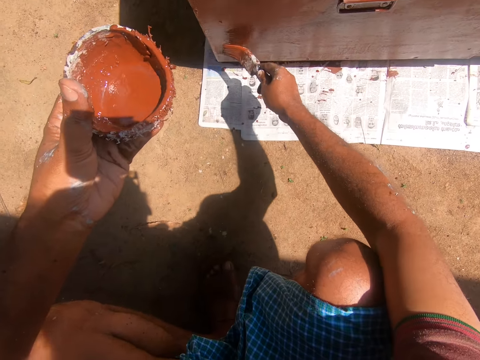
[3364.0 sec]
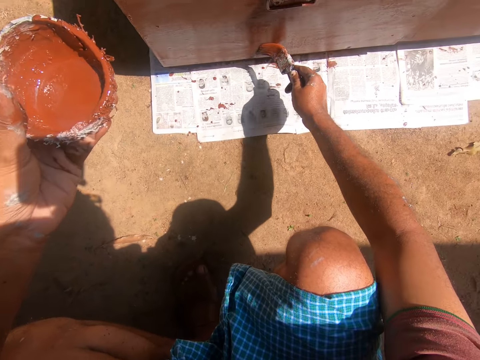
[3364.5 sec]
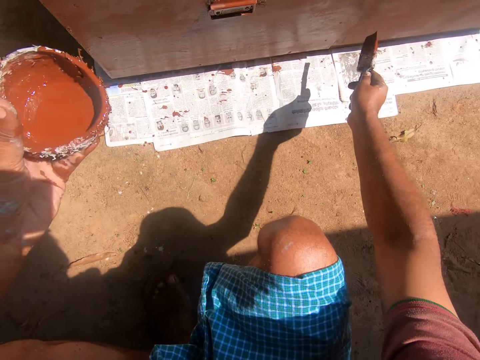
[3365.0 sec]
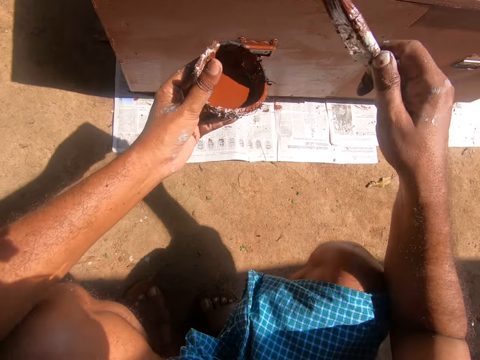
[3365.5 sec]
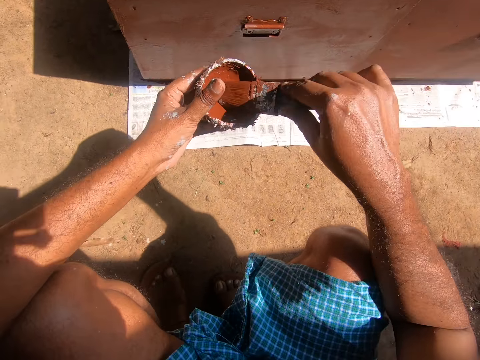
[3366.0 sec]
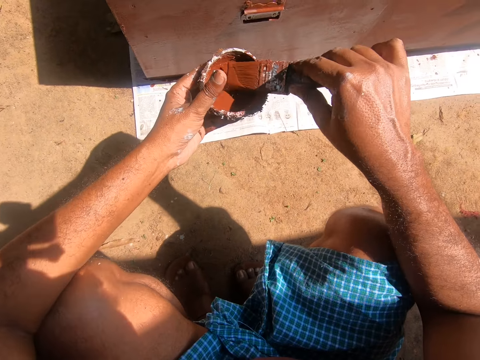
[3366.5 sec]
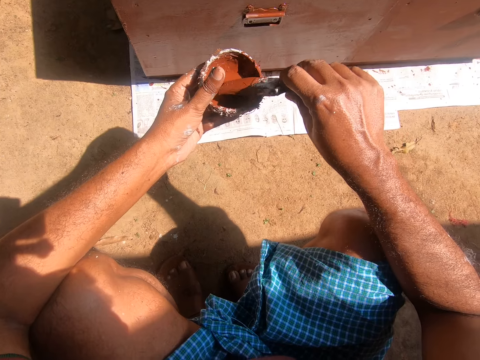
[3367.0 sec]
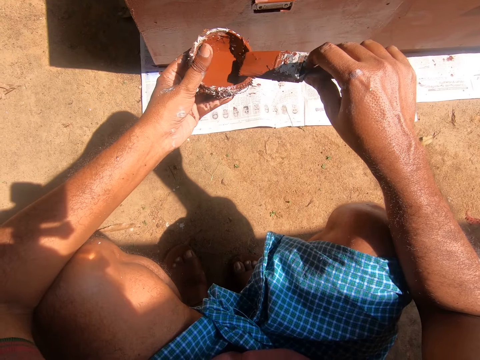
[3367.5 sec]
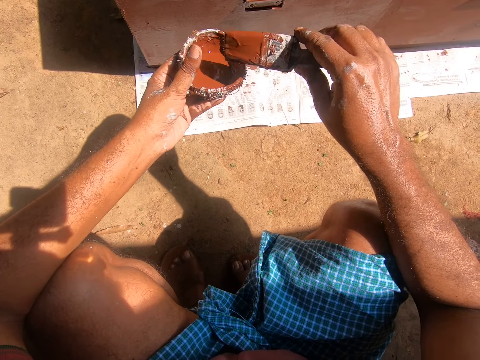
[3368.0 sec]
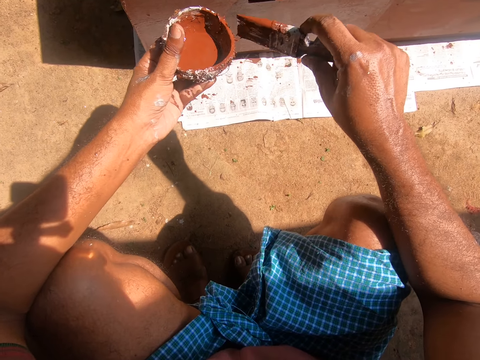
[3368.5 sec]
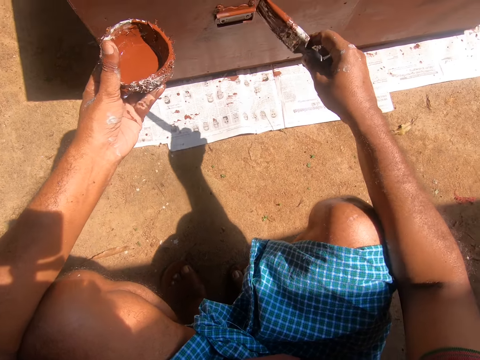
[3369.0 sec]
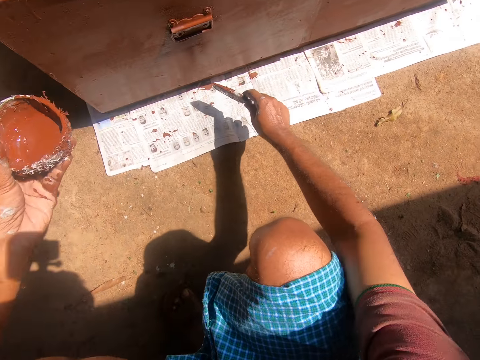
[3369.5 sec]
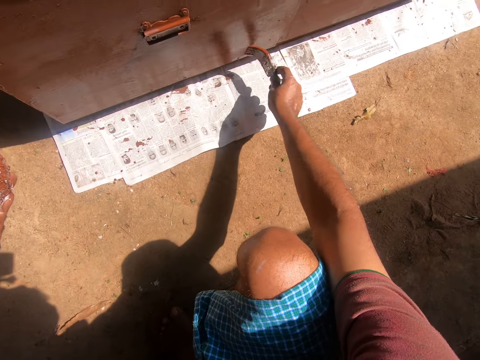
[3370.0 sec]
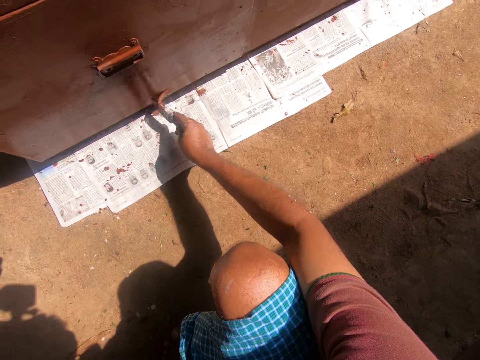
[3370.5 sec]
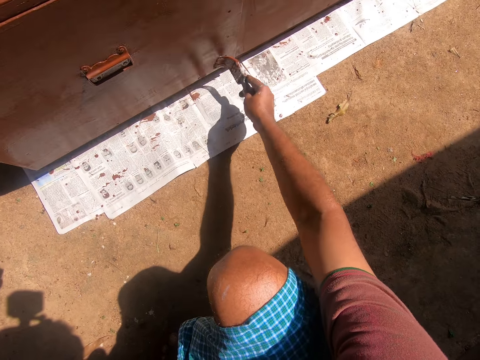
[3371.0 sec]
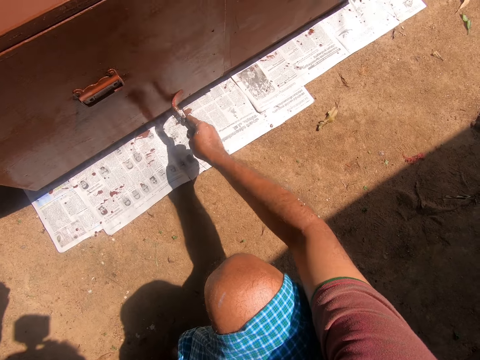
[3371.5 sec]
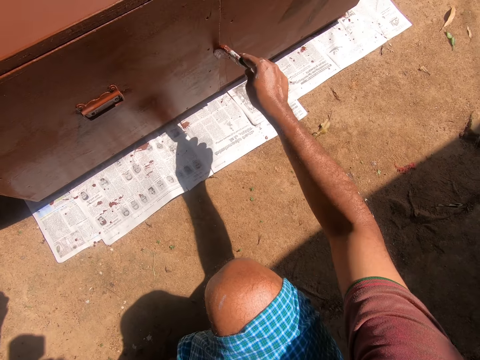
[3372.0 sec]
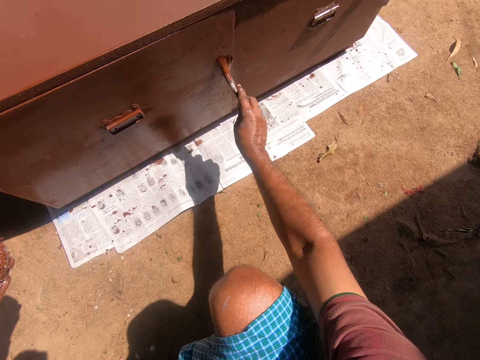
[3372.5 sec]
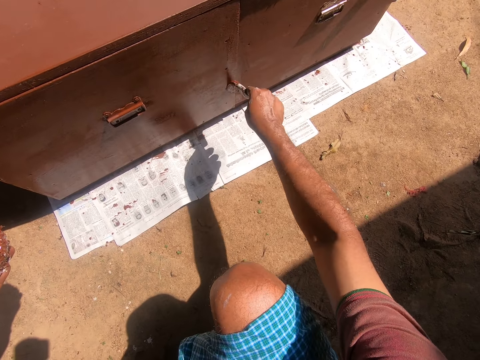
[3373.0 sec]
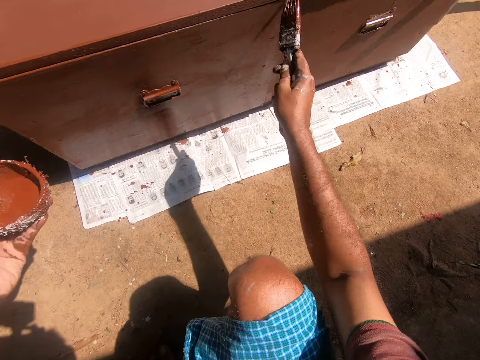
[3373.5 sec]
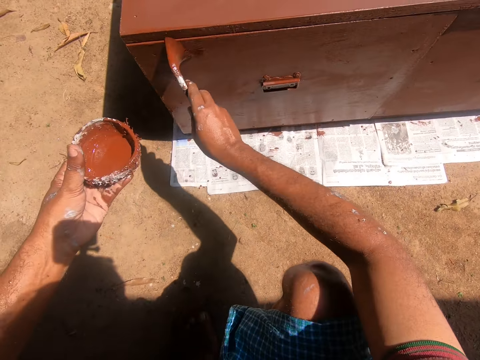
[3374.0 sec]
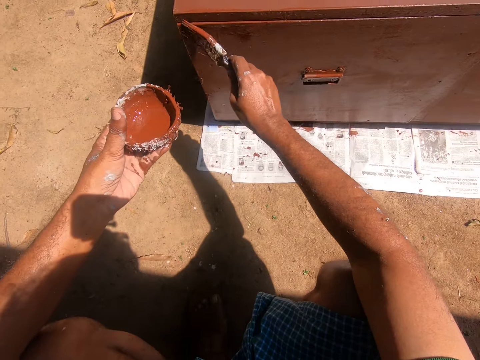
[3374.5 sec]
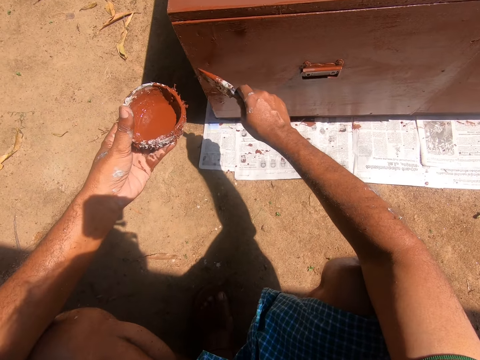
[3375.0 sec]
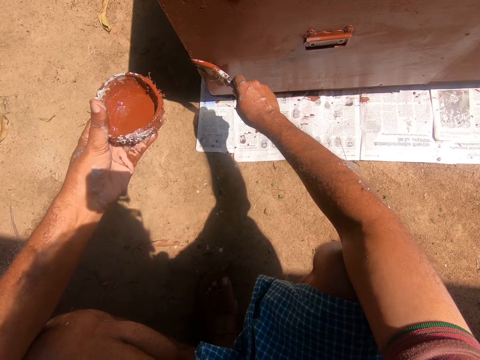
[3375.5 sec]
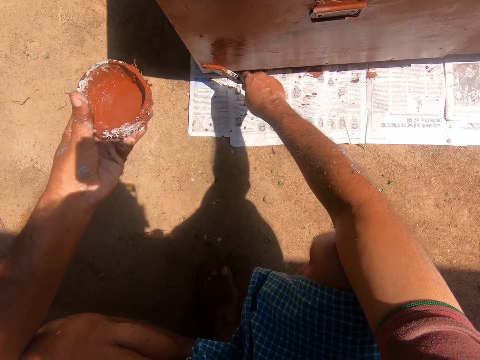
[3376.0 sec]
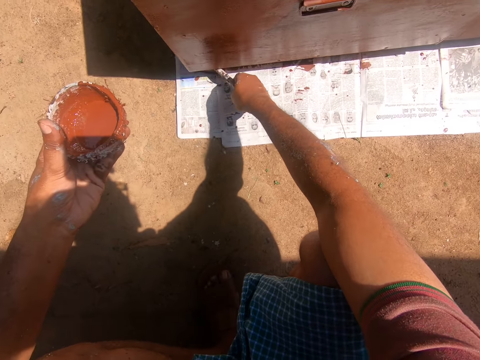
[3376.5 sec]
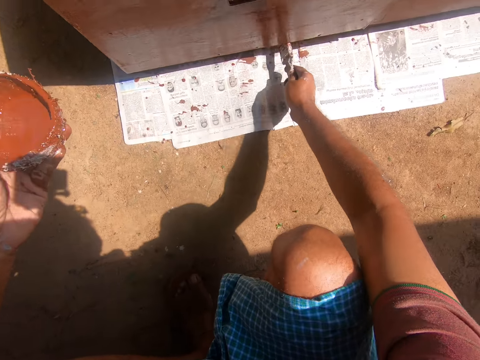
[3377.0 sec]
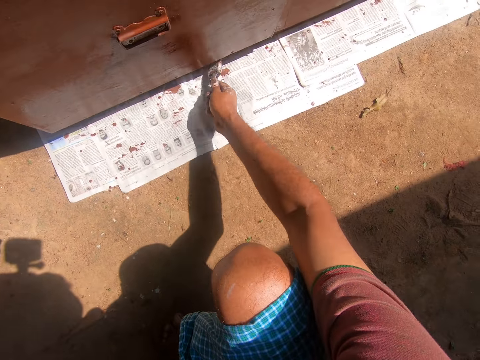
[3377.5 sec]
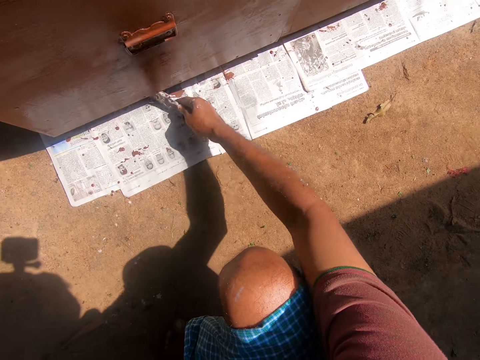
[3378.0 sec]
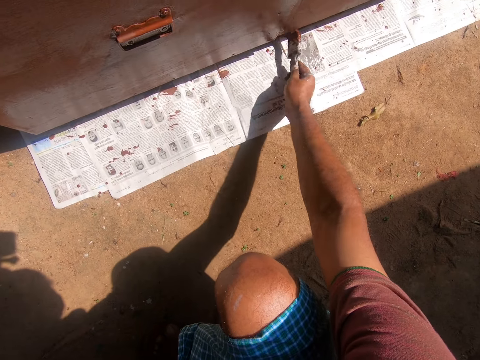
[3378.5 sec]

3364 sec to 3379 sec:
The camera wearer dips the paintbrush into the coconut shell containing paint. They paint the table or cardboard with the painting brush.

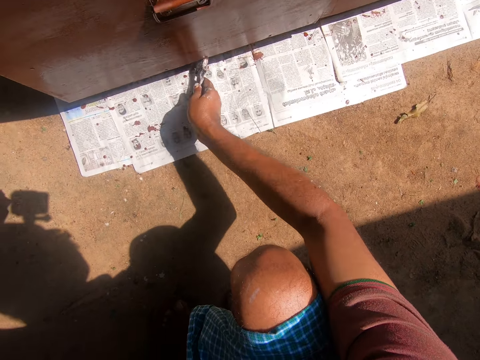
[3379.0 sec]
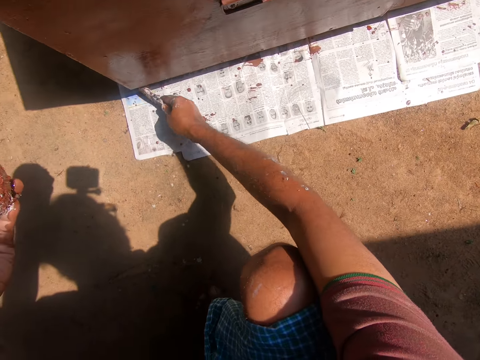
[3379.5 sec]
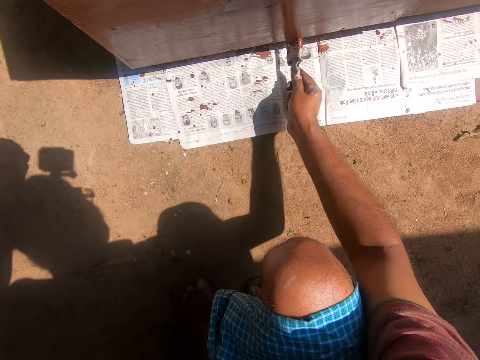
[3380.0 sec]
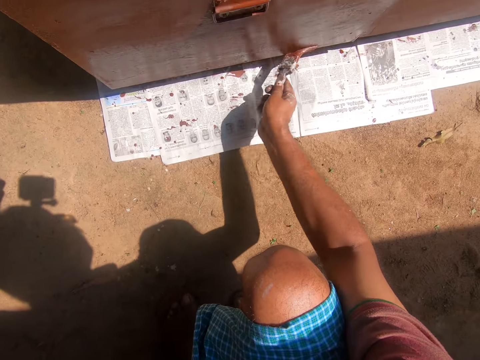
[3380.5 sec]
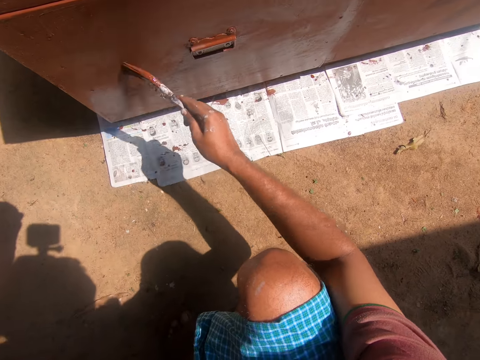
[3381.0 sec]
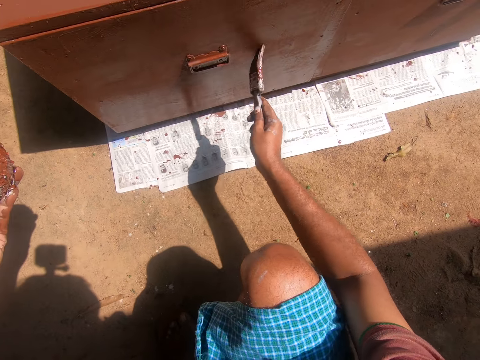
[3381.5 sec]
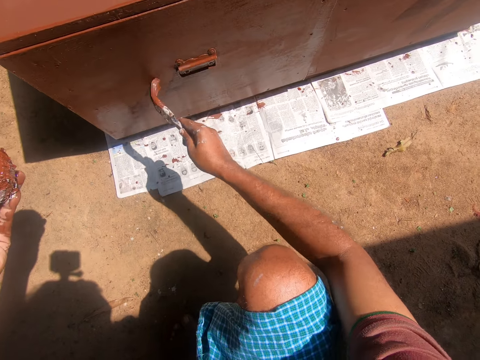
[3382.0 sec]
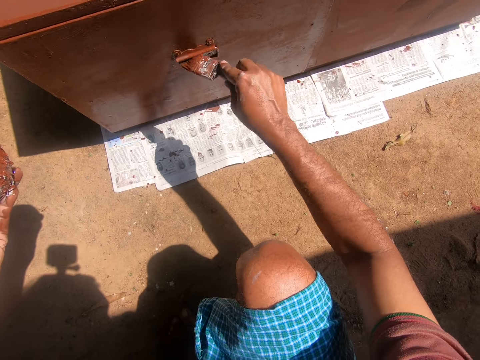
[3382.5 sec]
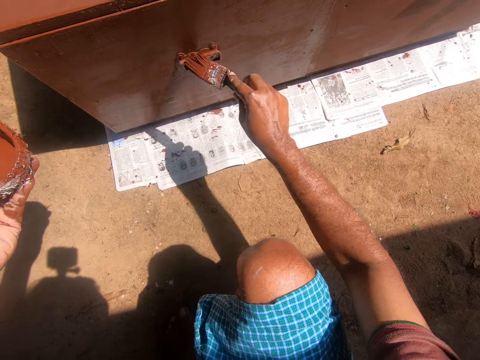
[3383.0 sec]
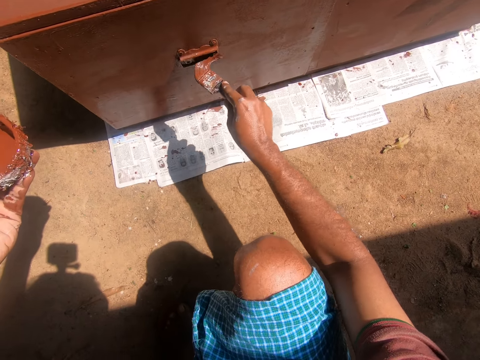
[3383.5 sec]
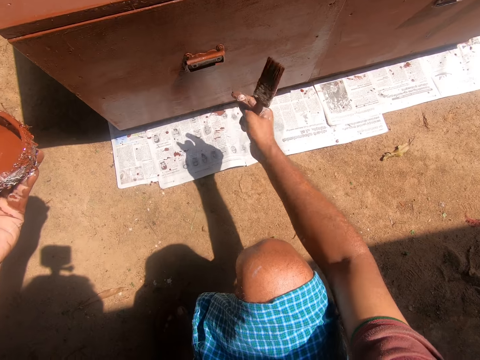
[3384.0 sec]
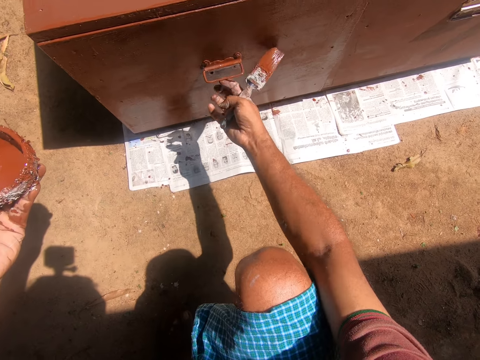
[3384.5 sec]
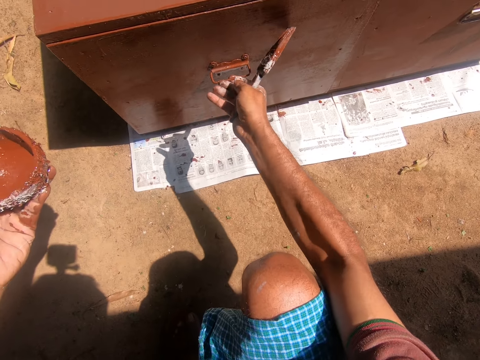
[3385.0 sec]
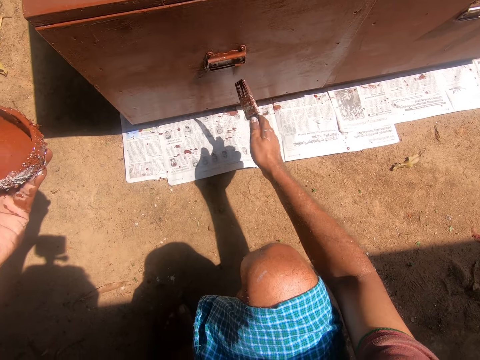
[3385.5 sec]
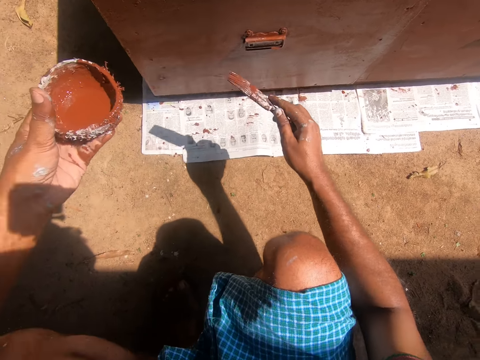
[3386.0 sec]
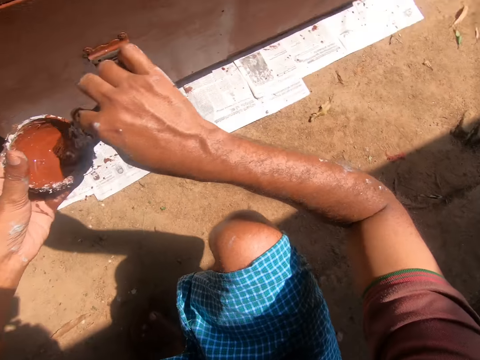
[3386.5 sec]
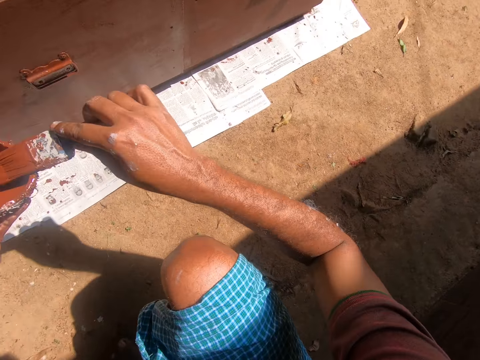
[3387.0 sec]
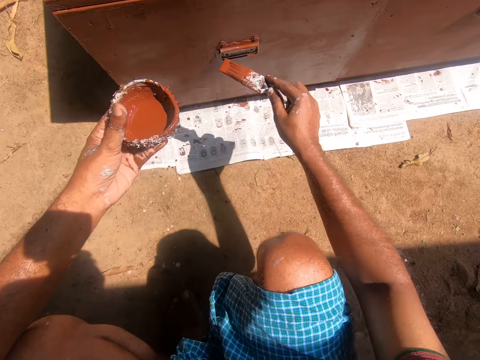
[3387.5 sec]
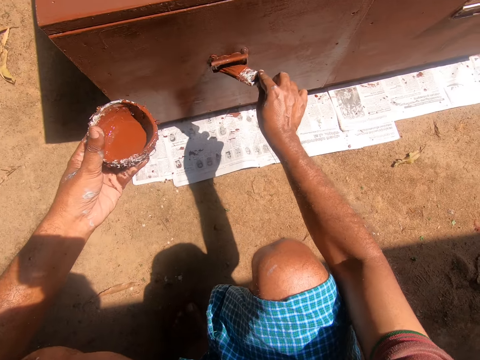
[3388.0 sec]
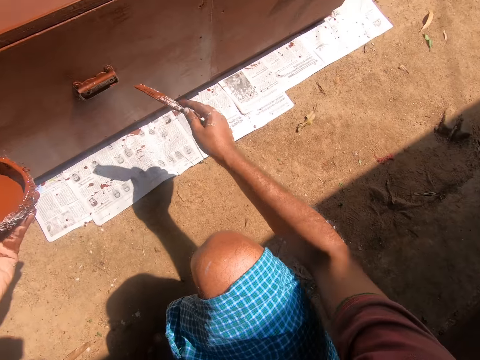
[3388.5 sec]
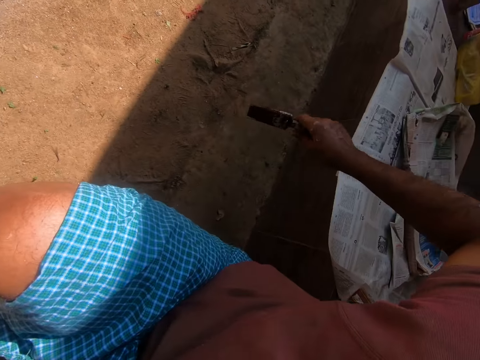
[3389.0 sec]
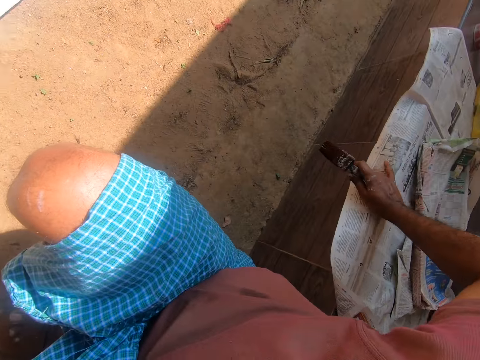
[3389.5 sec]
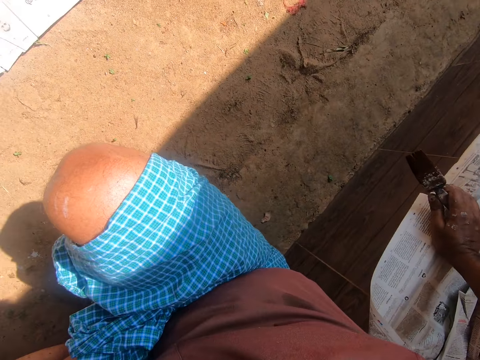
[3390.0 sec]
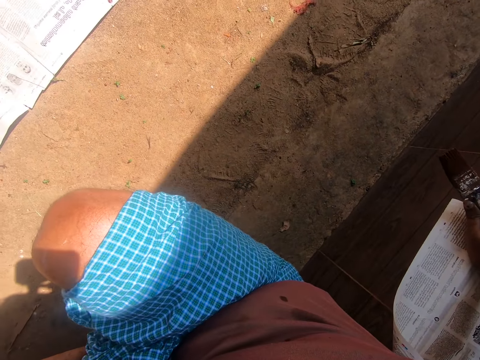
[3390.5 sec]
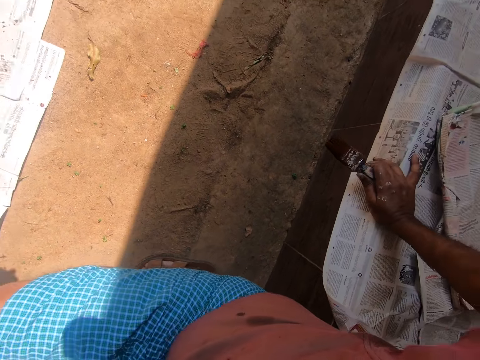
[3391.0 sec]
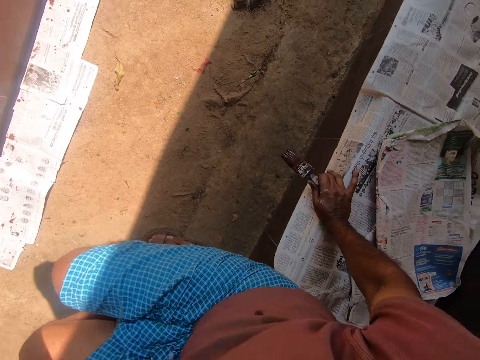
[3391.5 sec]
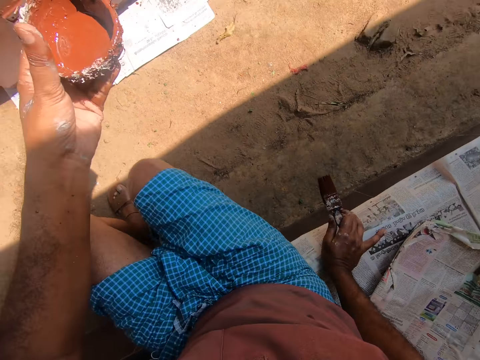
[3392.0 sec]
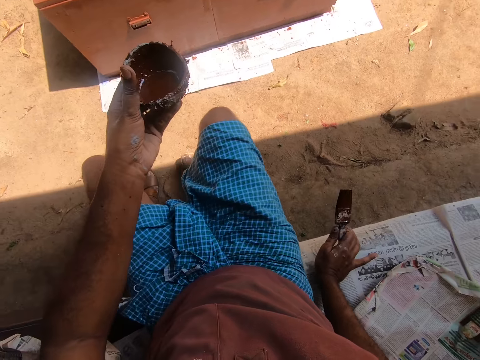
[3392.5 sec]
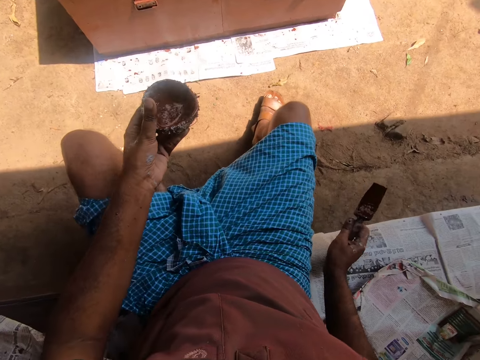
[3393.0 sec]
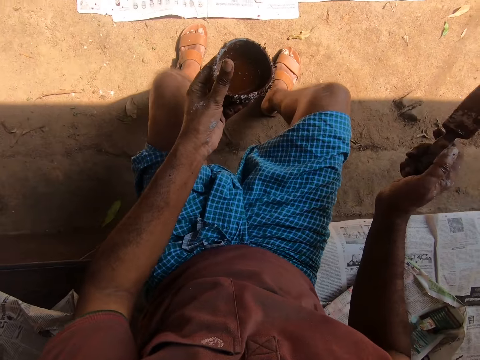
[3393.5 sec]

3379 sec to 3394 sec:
The camera wearer holds the drawer. They shake the handle. They dip the paintbrush into the coconut shell containing paint. They paint the table with the painting brush. They hold the papers. They sit on a counter.
